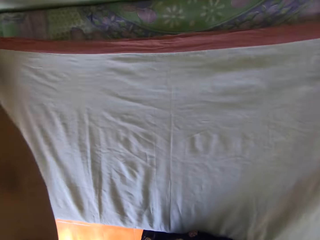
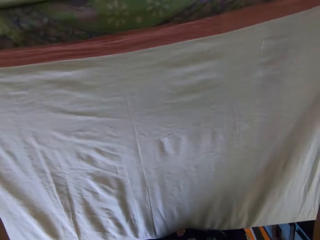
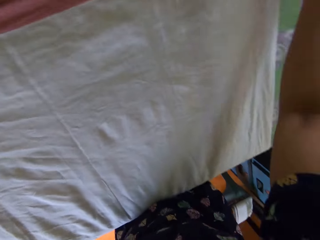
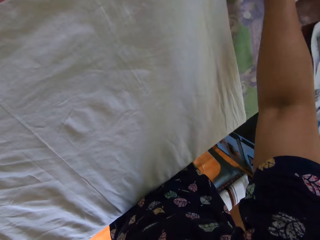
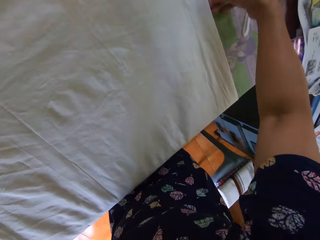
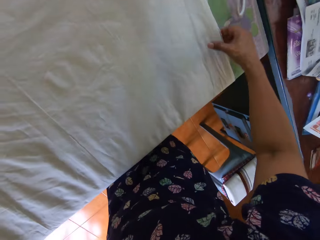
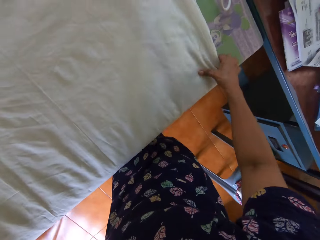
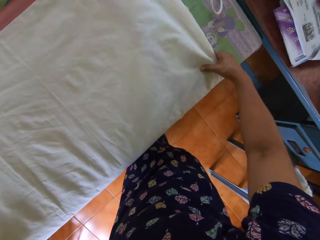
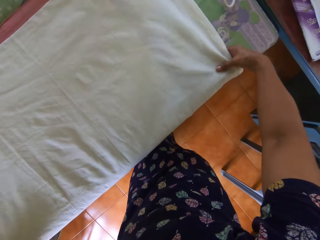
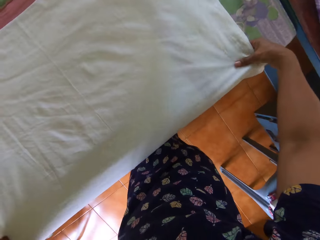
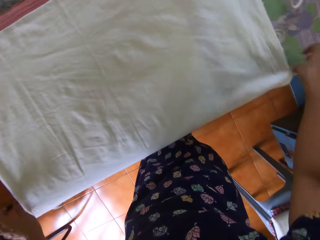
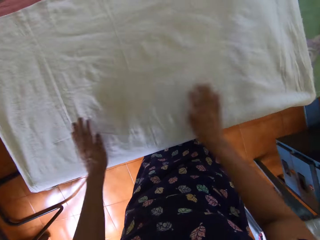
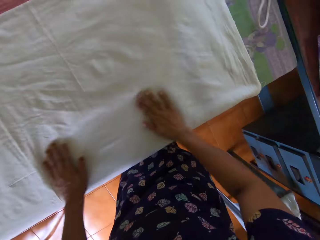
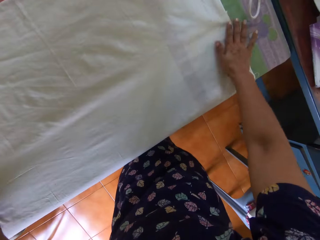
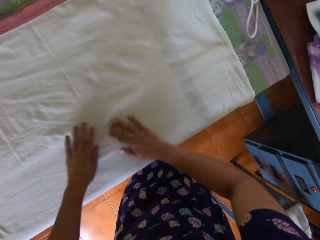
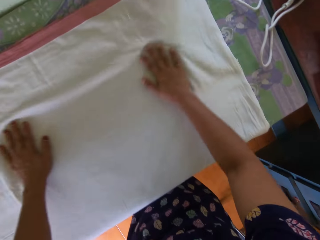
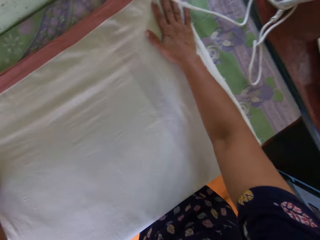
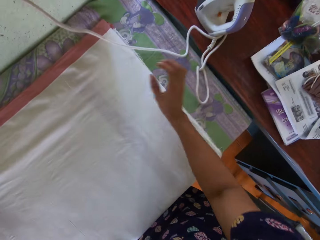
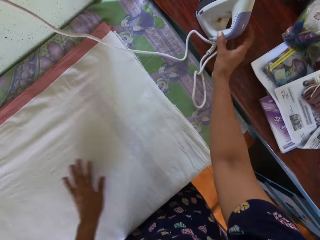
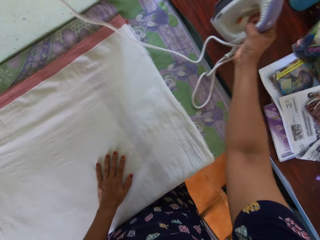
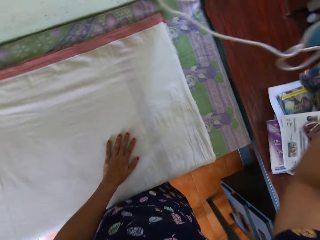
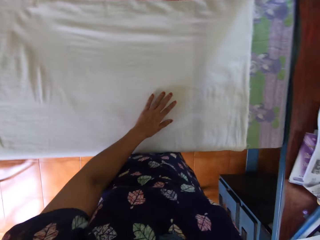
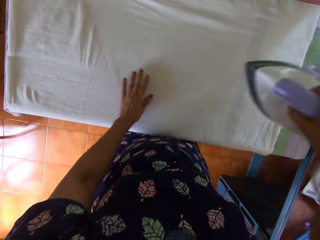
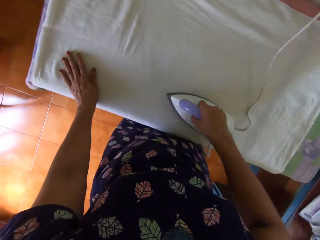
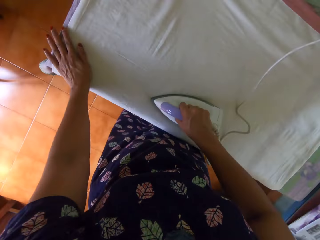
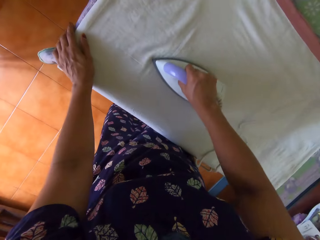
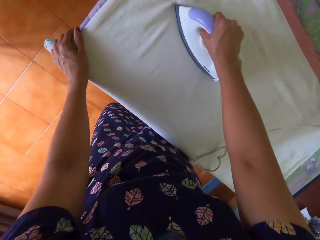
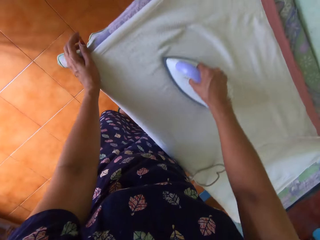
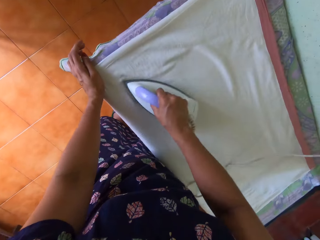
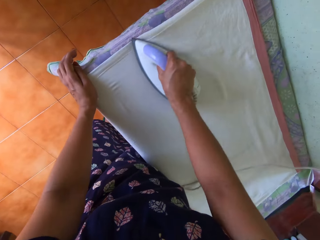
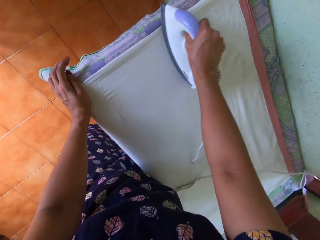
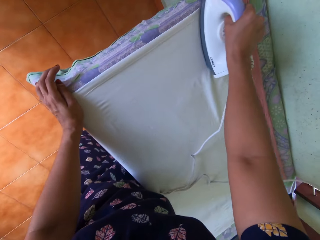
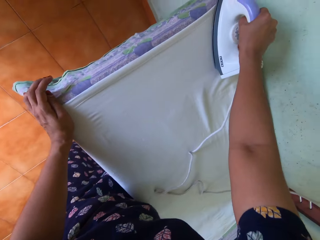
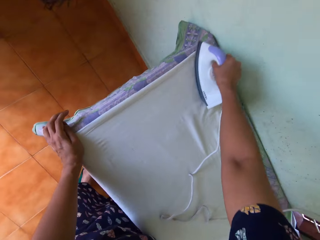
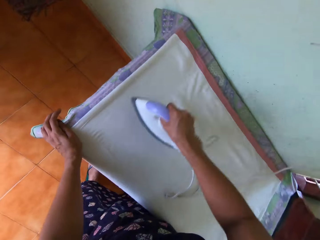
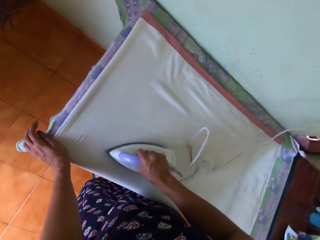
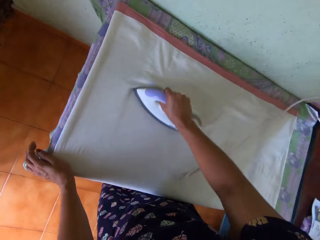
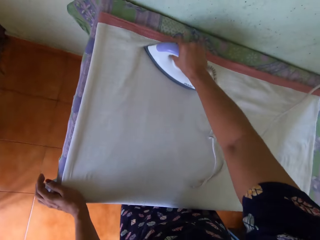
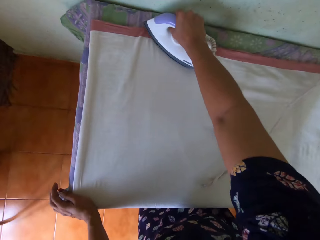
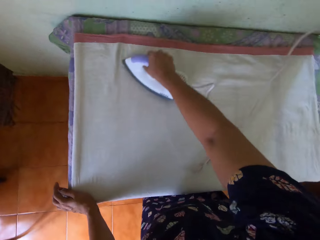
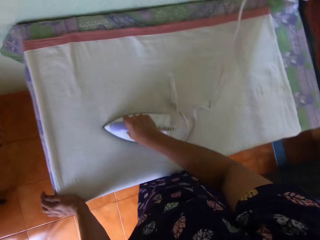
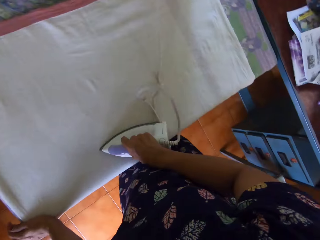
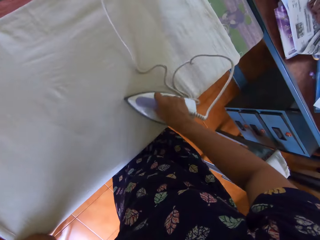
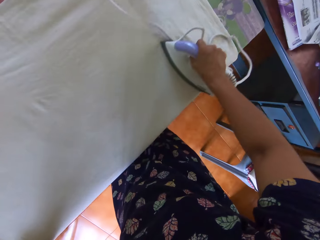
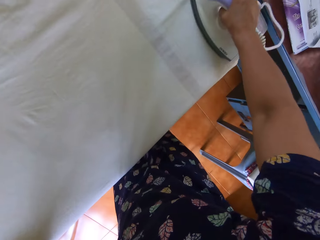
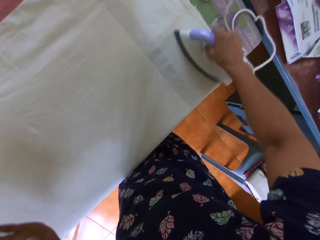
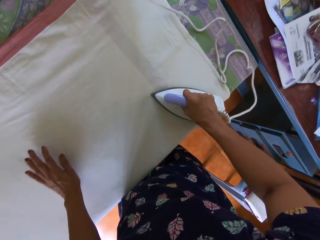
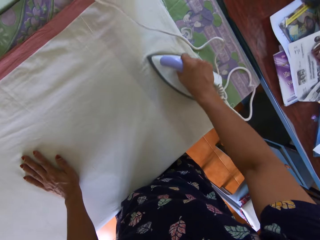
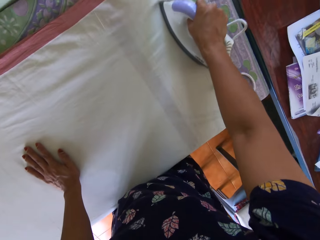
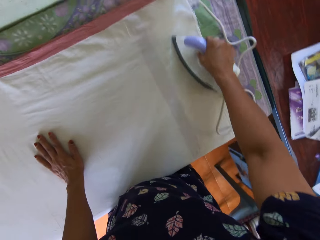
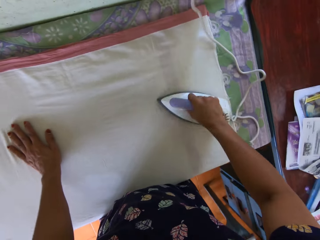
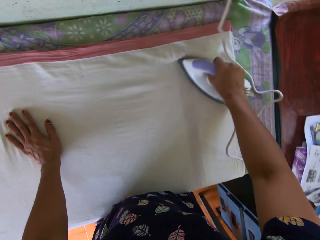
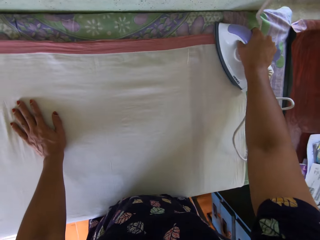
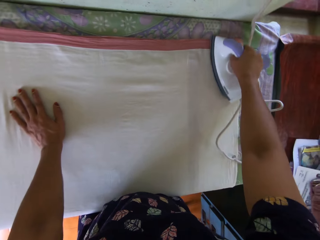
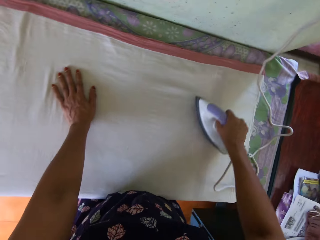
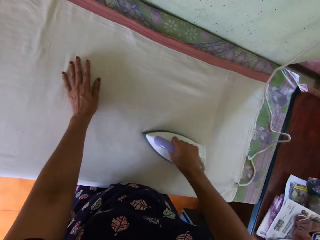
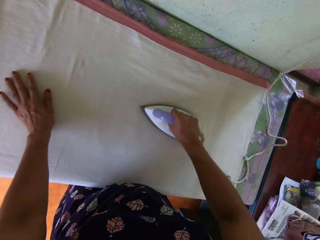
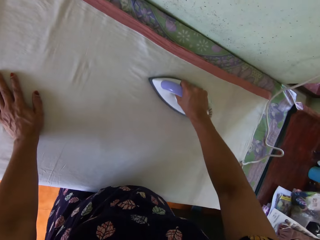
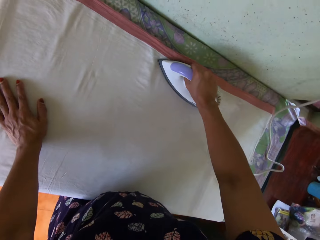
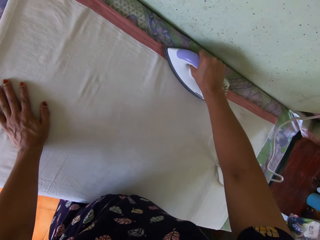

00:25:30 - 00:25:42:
The camera wearer aligns the cloth on the table. They pick up the iron box. They iron the piece of cloth.

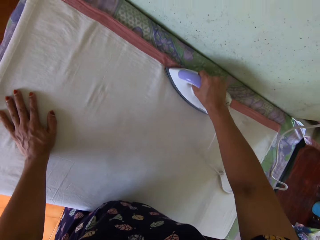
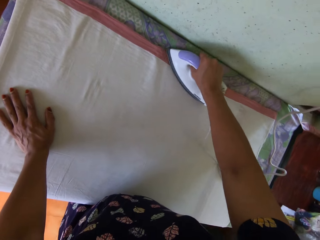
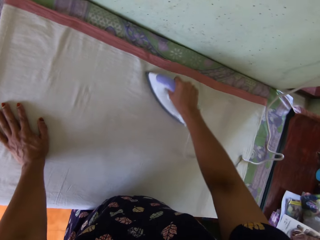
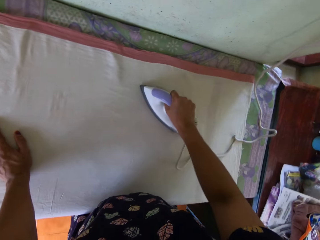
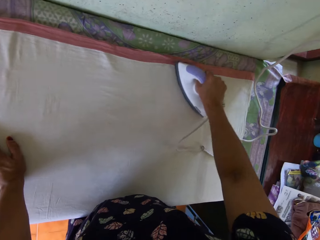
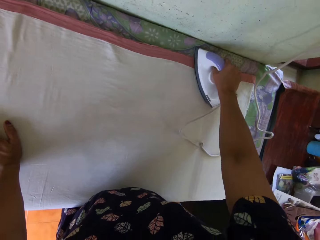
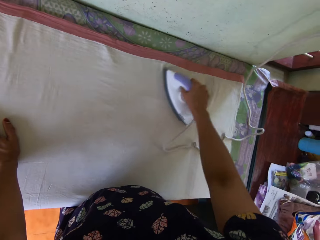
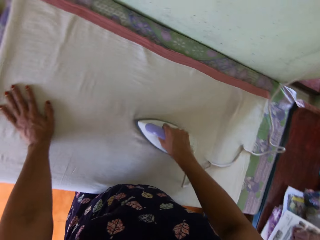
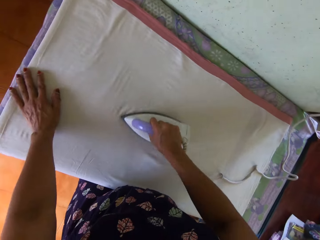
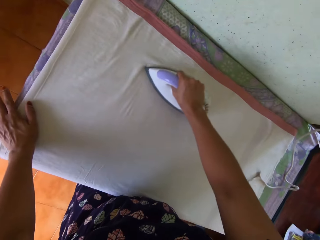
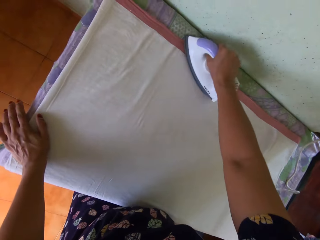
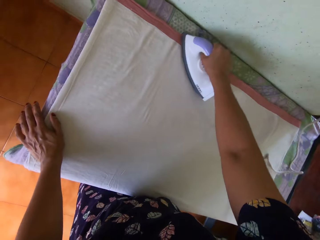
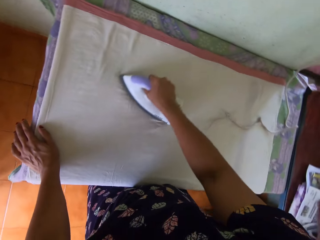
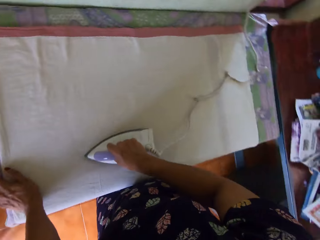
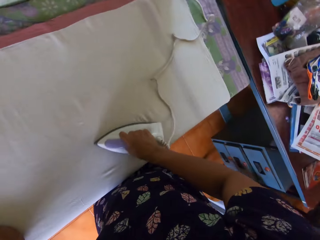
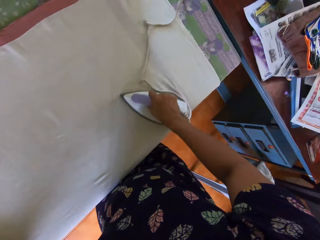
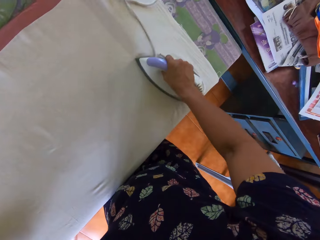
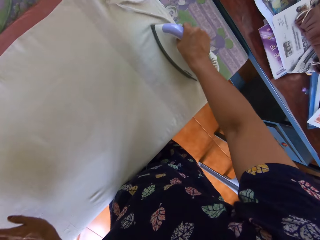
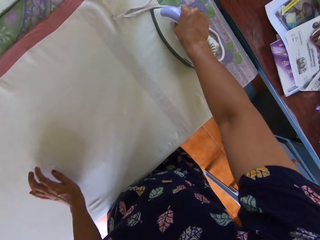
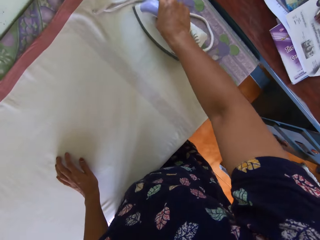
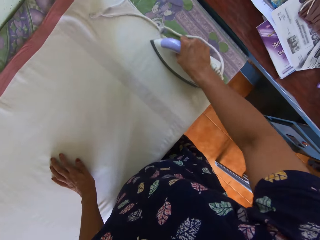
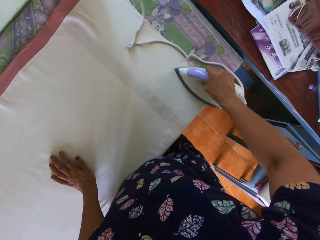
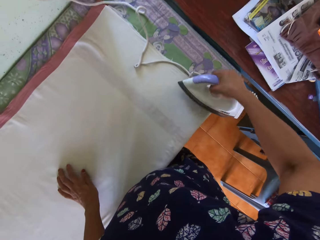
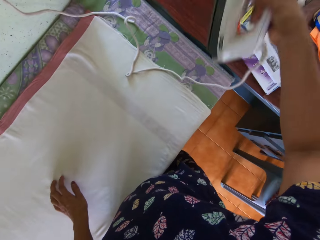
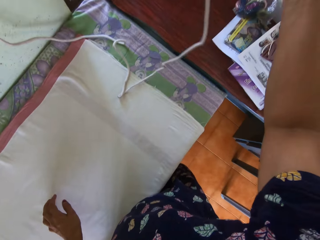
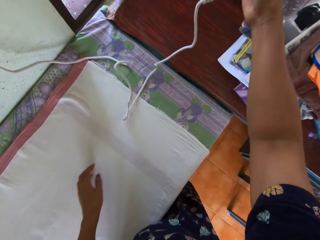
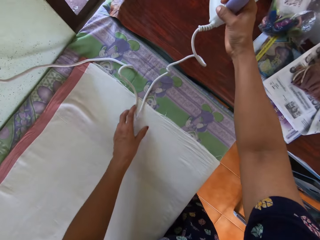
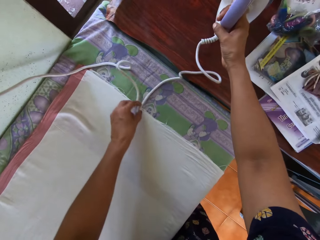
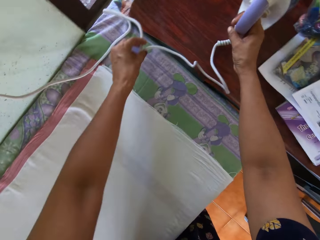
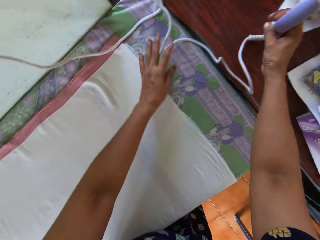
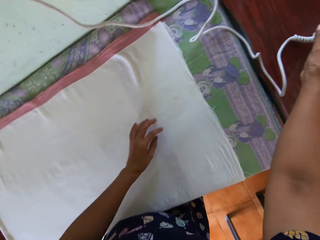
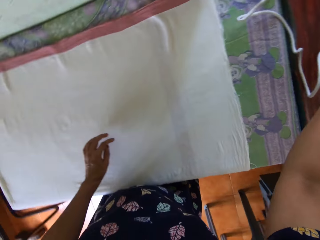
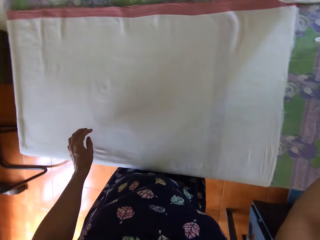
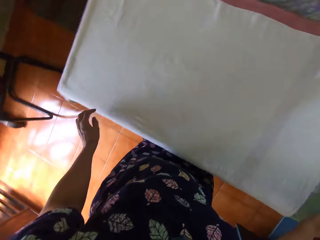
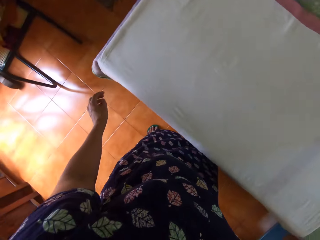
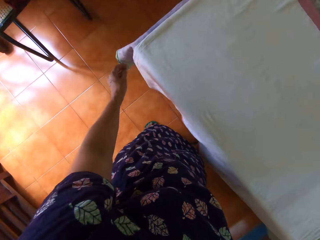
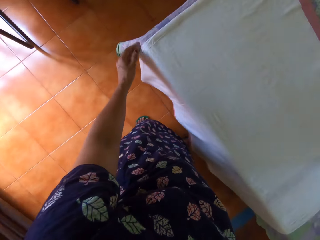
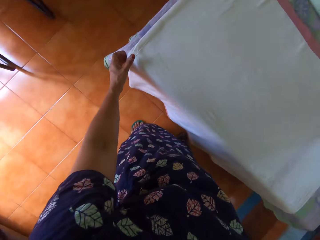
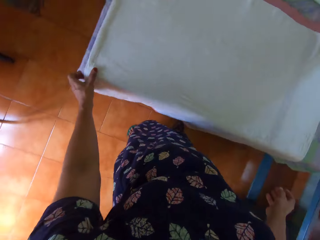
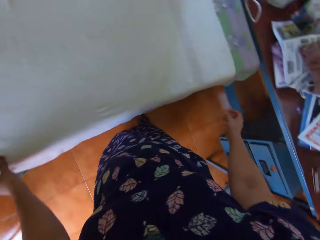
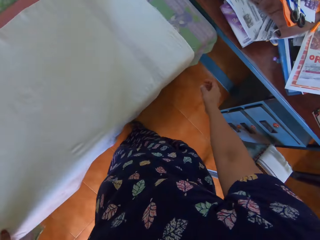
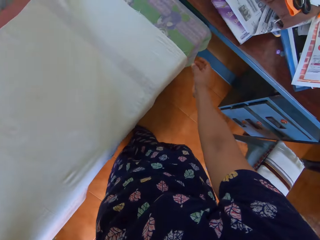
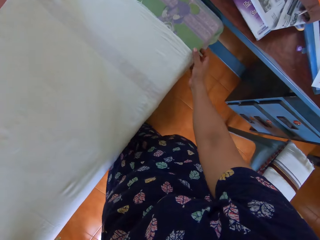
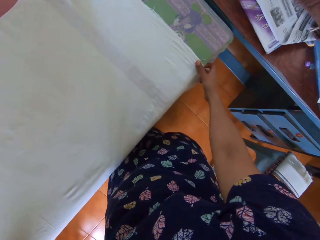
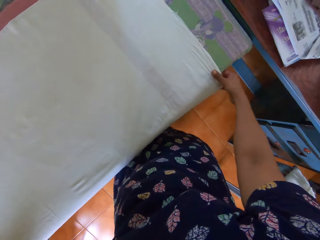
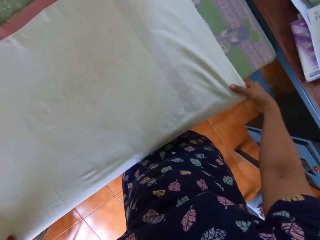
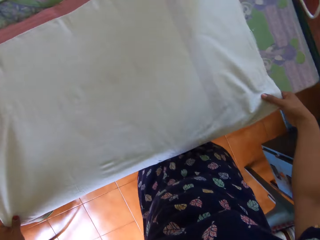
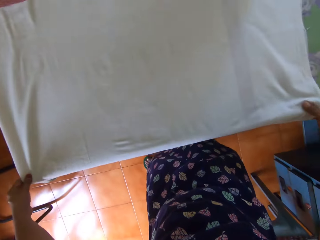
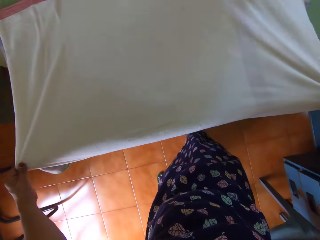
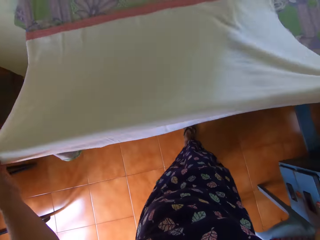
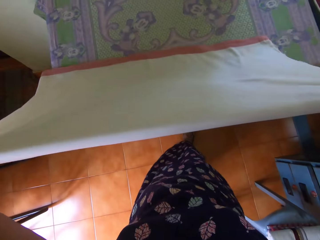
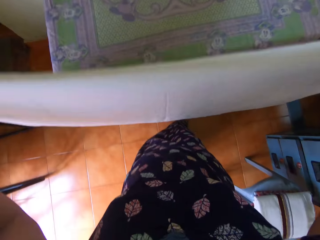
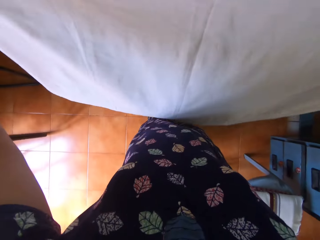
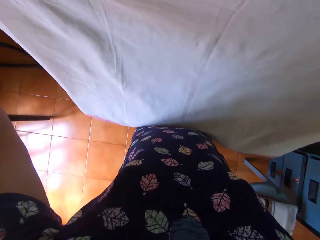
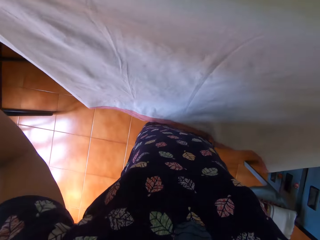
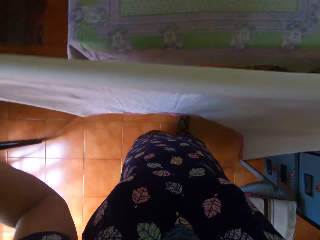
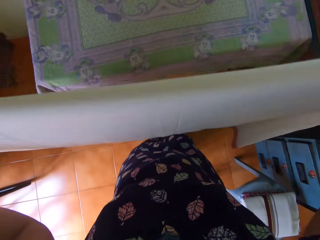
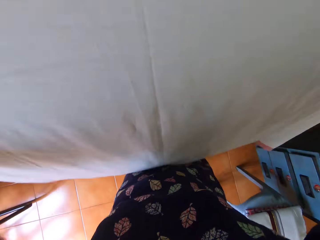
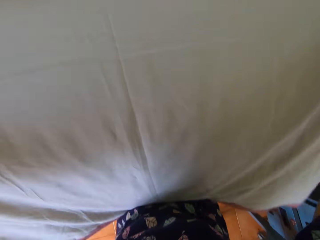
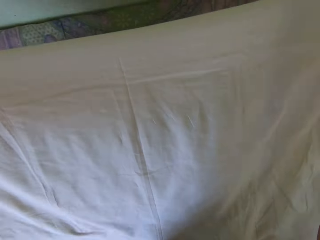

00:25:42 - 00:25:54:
The camera wearer stands the pressing iron on another table with her right hand. She shifts the power cord of the pressing iron with her left hand. She picks up the cloth on the table. She flips the piece of cloth with both hands. She folds the cloth.
